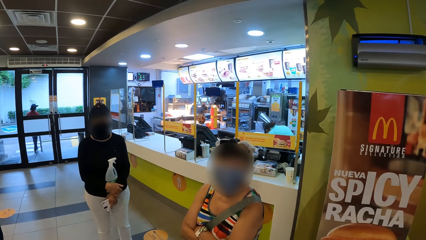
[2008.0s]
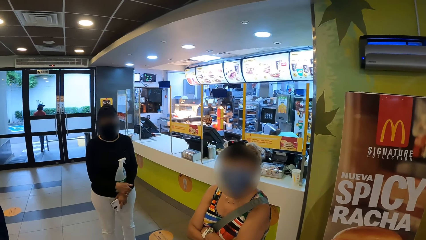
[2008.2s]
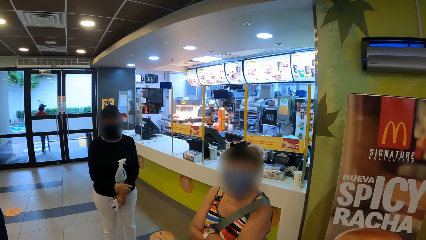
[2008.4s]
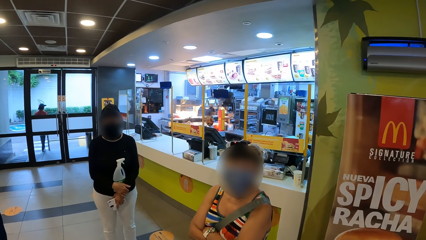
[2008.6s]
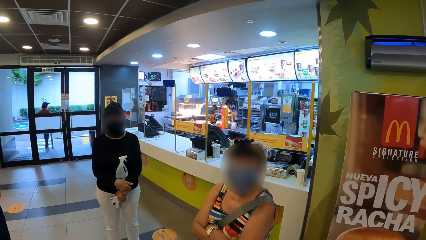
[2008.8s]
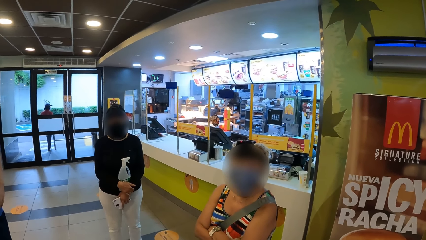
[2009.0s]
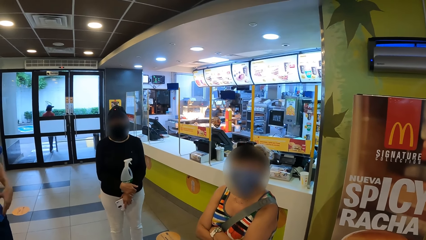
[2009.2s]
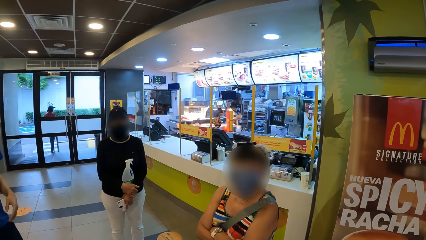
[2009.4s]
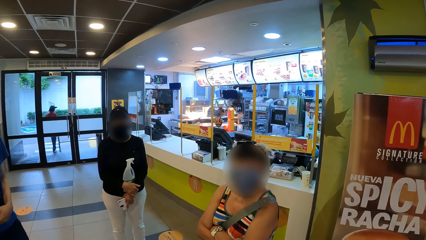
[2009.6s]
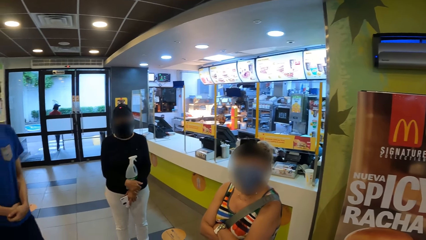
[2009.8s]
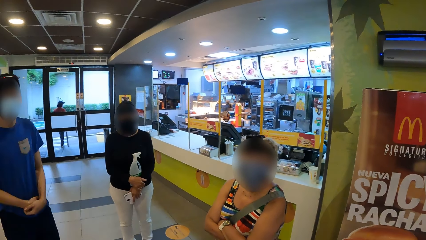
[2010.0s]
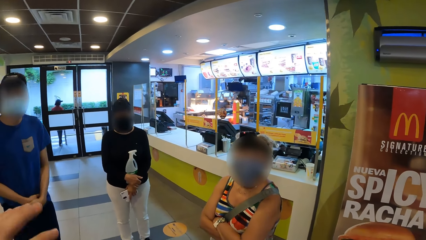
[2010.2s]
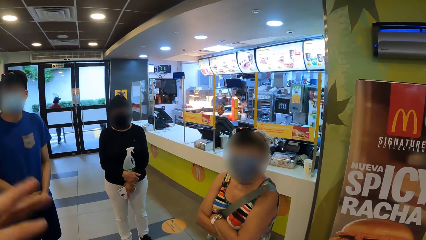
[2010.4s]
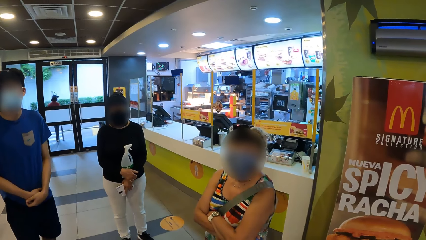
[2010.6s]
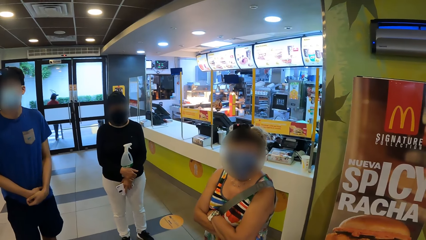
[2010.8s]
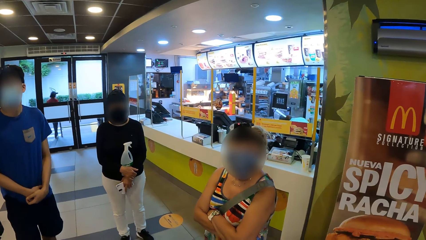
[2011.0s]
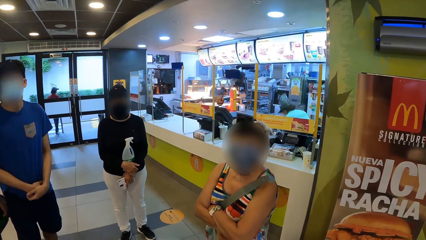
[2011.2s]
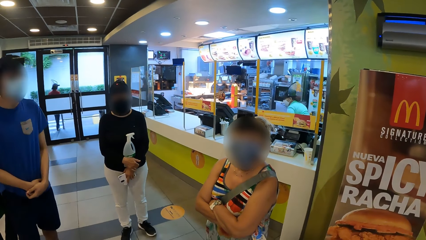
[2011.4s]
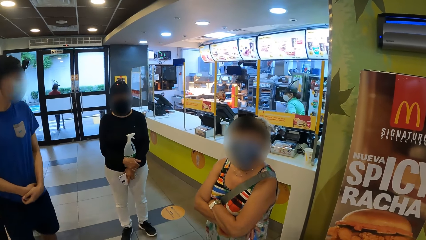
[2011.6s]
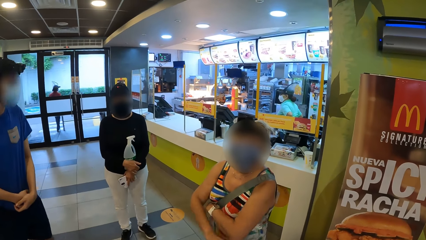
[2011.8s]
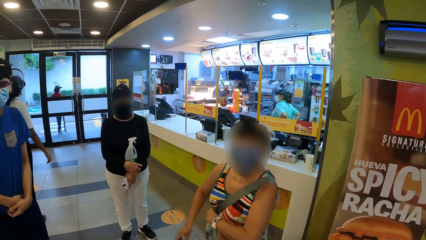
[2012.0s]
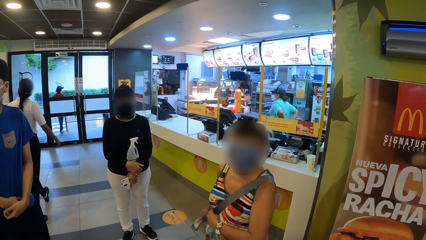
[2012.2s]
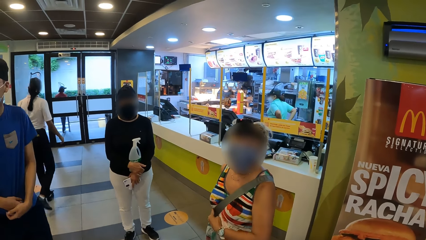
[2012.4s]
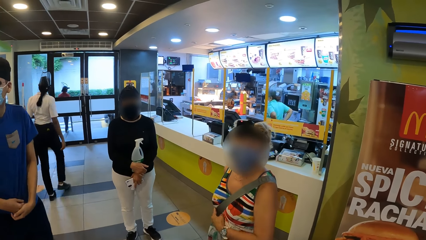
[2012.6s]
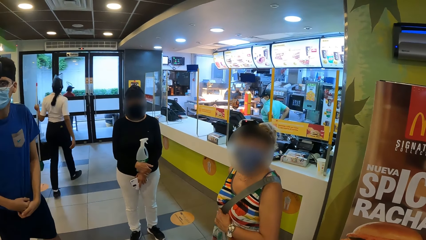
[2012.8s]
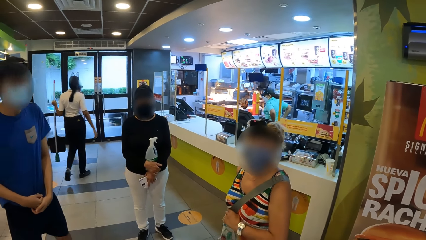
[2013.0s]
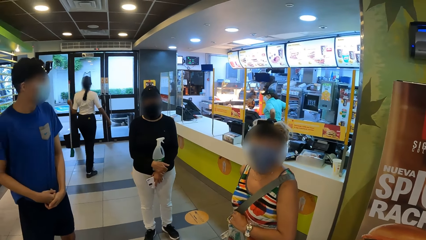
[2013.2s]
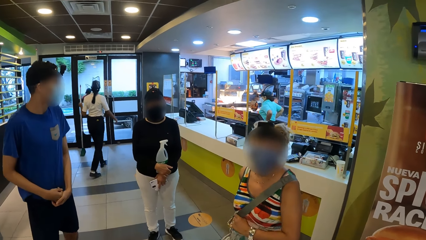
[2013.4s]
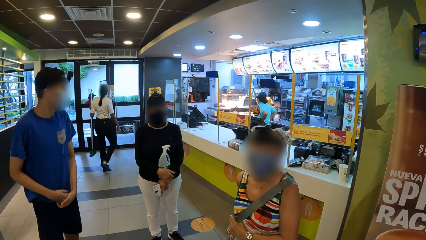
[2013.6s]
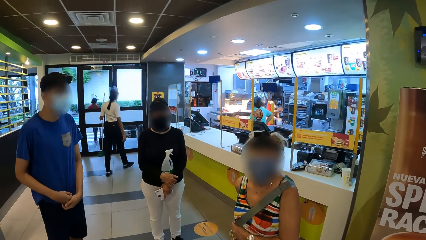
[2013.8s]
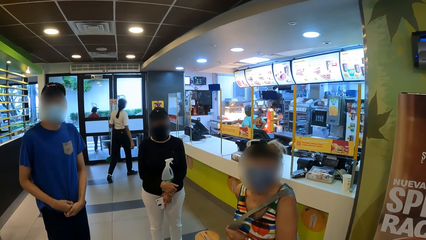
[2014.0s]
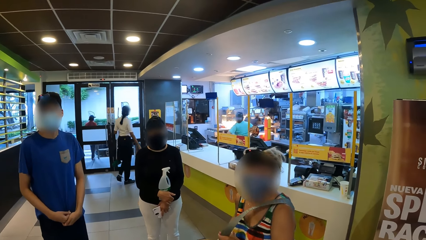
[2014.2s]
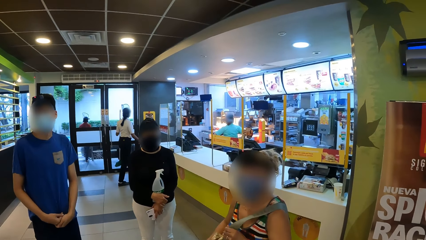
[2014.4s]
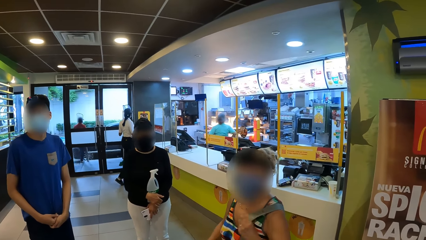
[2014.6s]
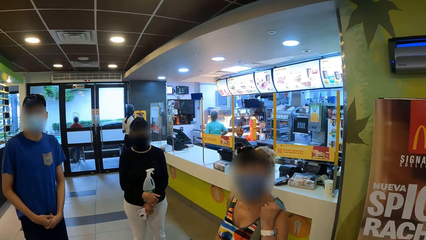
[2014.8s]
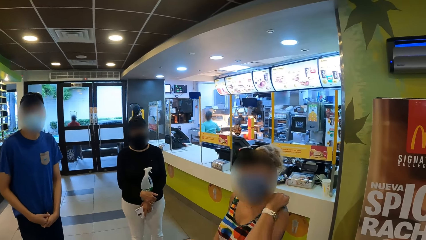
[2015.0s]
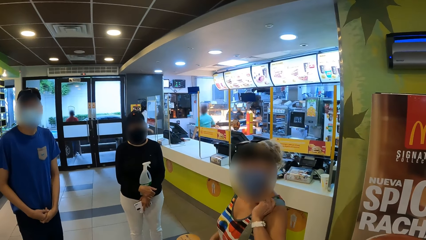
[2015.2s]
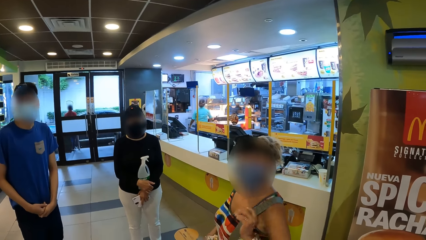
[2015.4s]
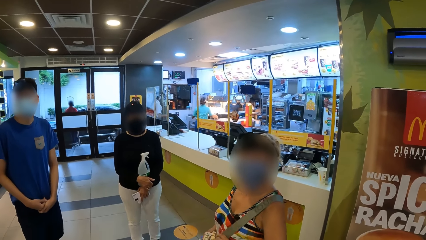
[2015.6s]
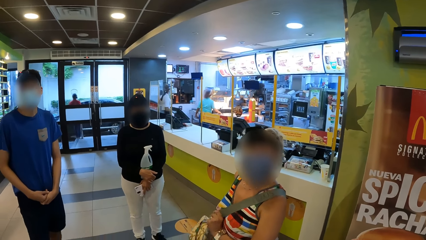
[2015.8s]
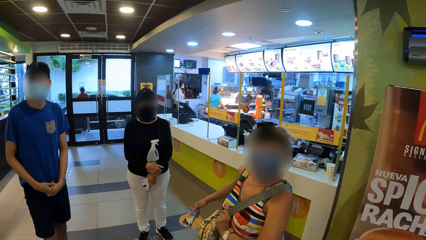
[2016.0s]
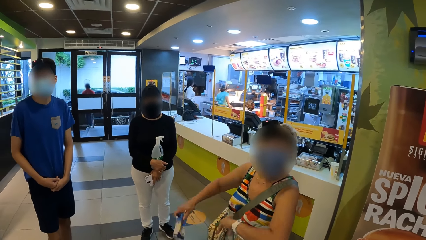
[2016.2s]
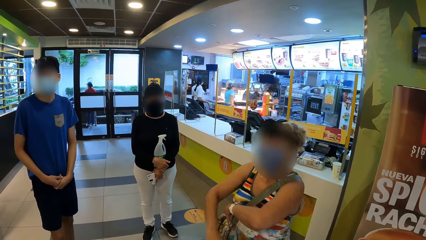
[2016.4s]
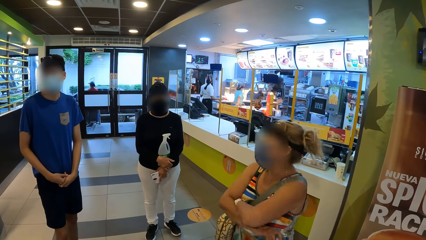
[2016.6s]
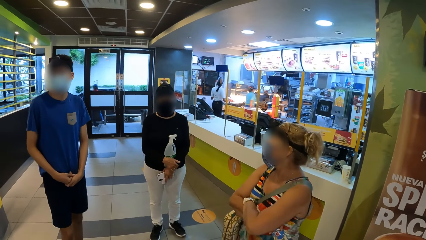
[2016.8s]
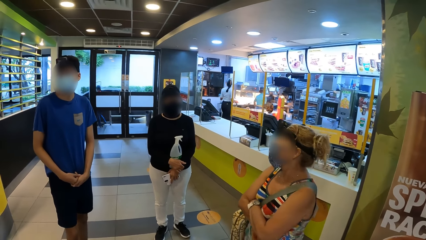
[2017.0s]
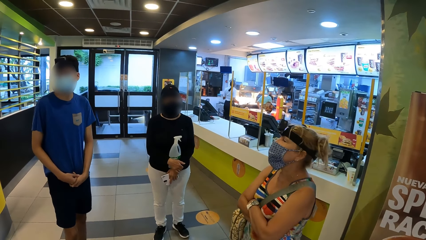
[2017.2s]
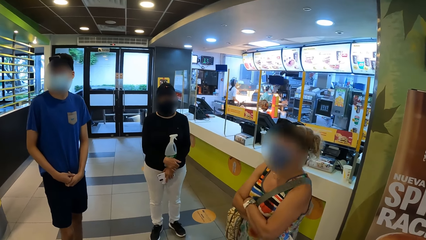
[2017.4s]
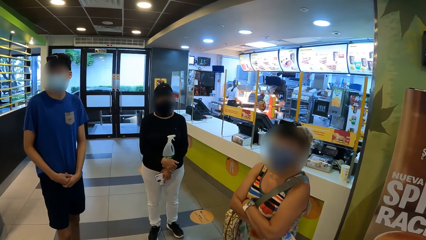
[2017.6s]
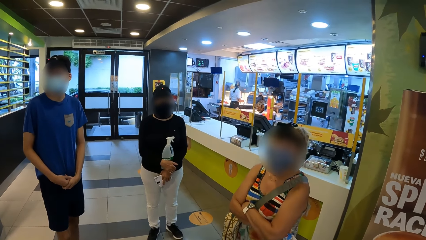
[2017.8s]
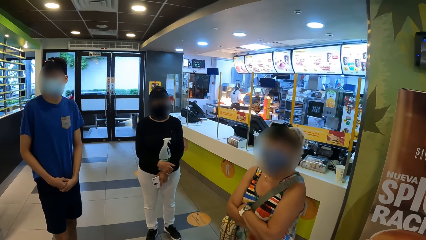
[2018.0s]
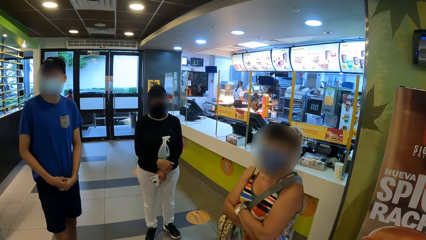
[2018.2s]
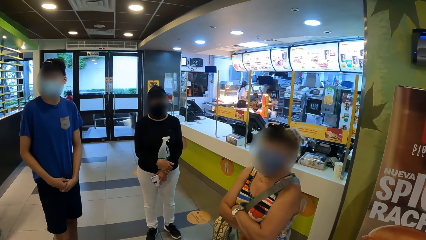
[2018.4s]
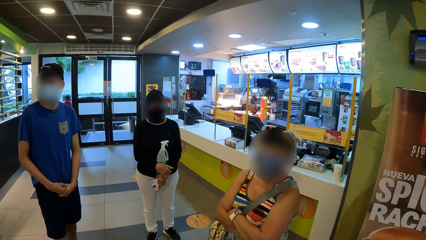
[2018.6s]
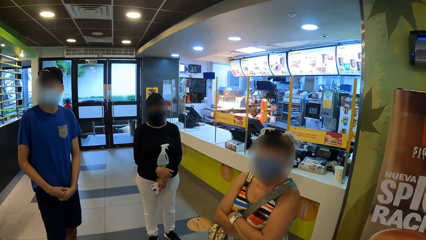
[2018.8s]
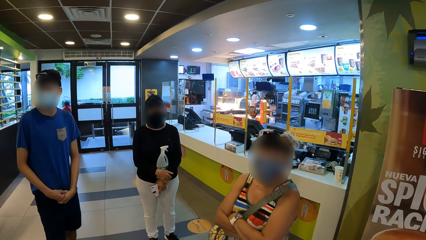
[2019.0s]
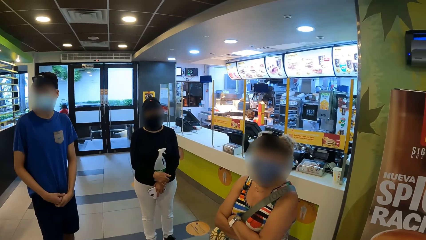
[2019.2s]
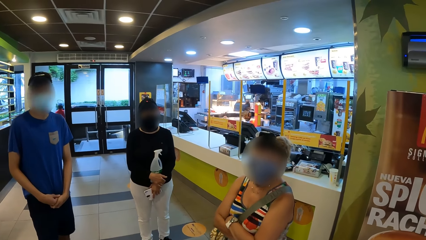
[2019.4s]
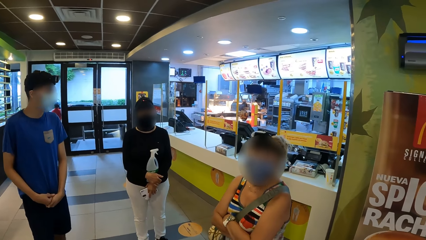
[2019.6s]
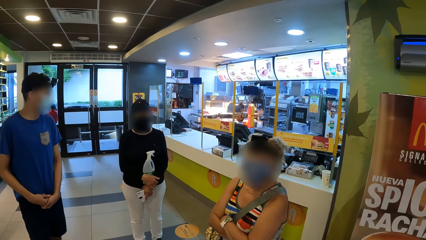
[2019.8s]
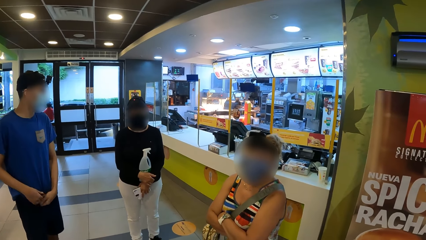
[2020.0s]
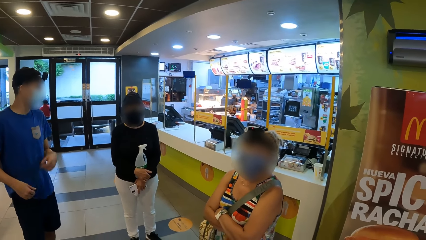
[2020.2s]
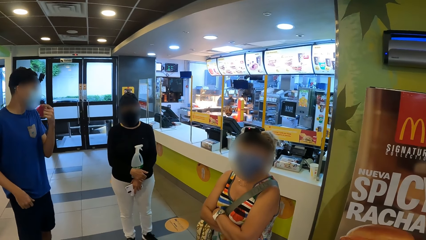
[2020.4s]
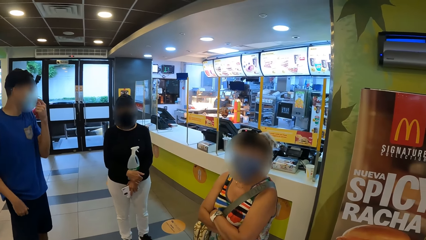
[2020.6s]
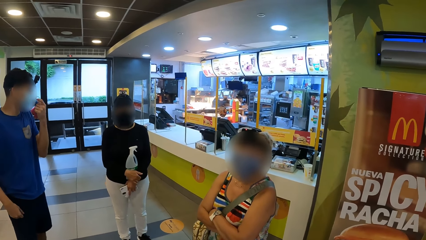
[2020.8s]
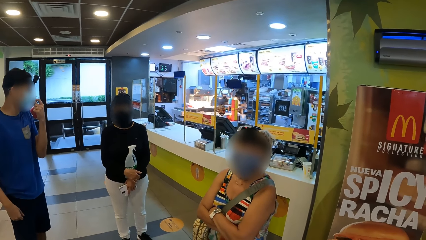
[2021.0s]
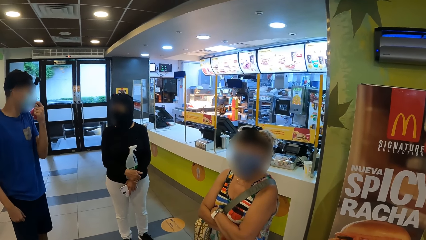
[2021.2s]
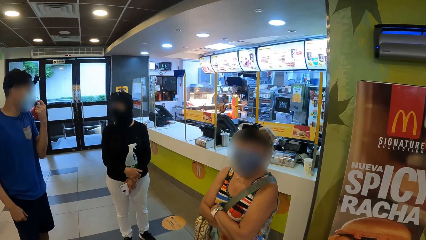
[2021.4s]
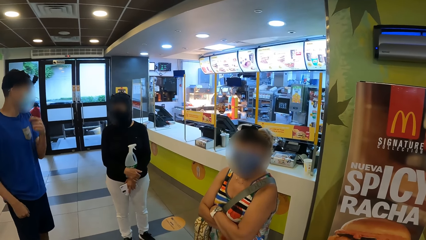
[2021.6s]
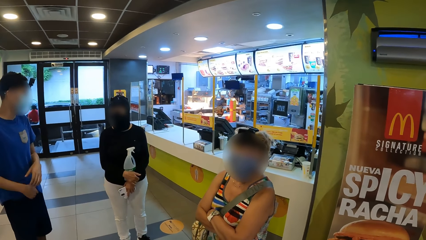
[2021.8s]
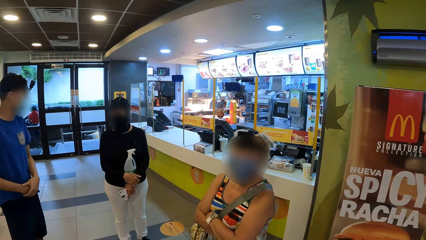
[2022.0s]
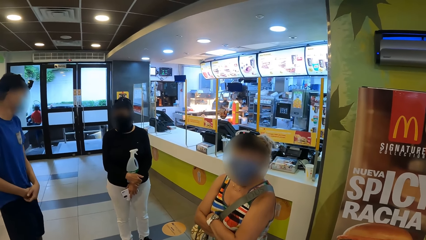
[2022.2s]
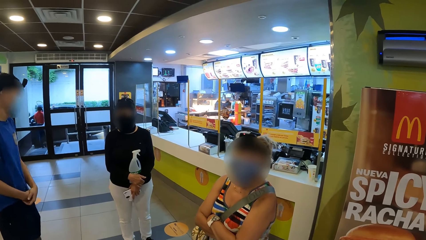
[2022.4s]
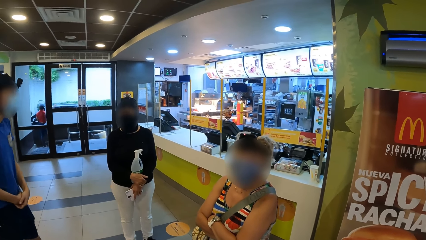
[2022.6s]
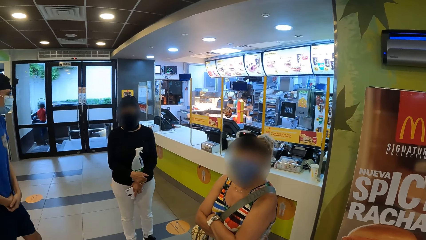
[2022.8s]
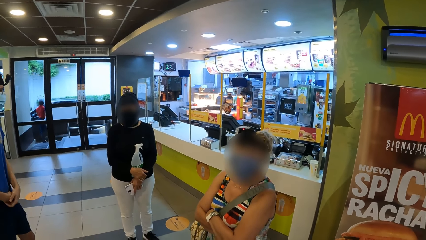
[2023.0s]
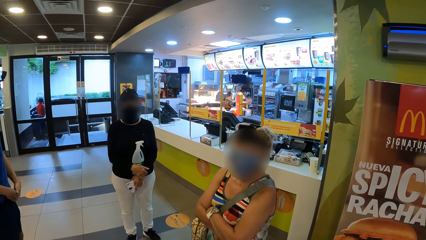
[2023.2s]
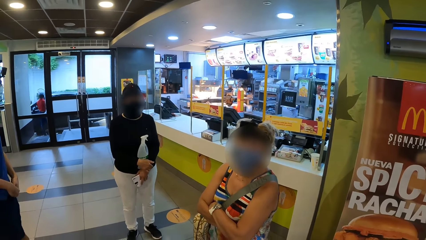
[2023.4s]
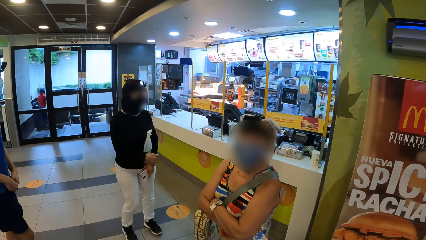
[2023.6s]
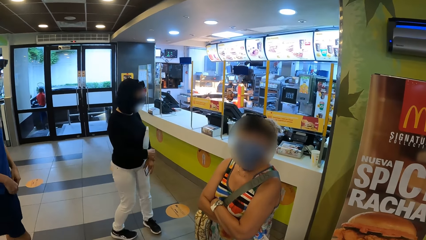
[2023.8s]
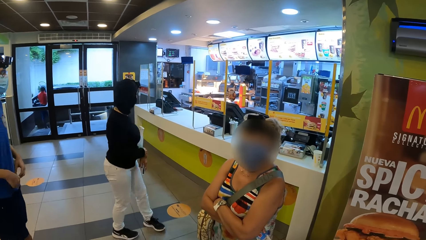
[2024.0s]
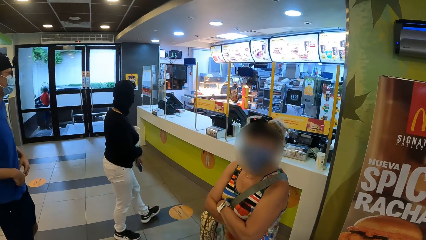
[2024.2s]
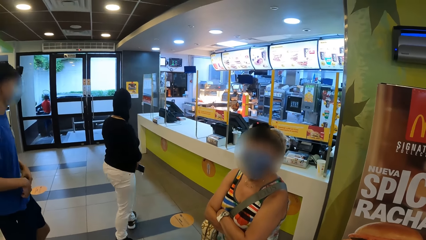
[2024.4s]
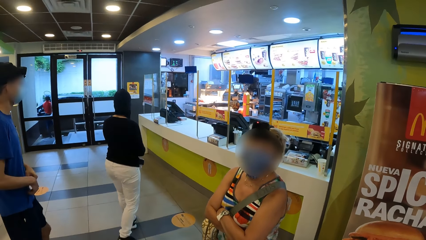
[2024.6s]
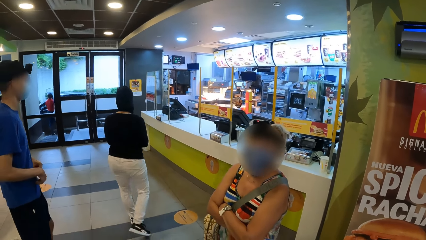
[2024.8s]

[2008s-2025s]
The camera wearer looks around. They talk with the people around them. A person holds her bag. Another person folds her arm. The camera wearer converses with the first person. A third person touches his face.
